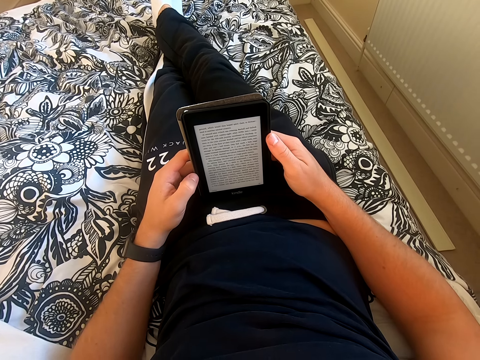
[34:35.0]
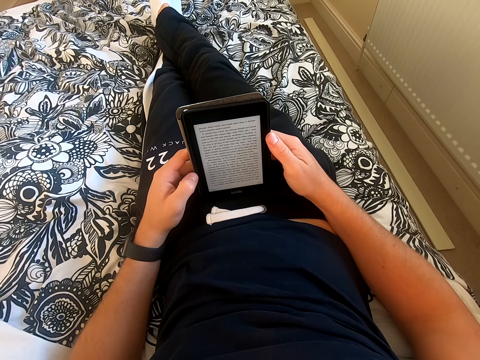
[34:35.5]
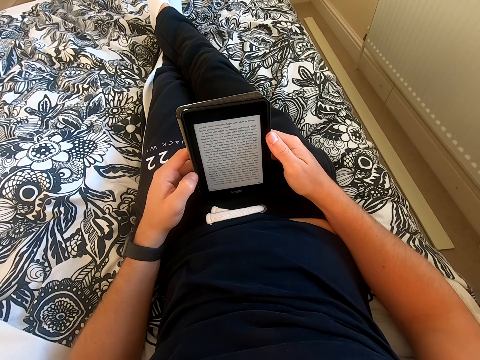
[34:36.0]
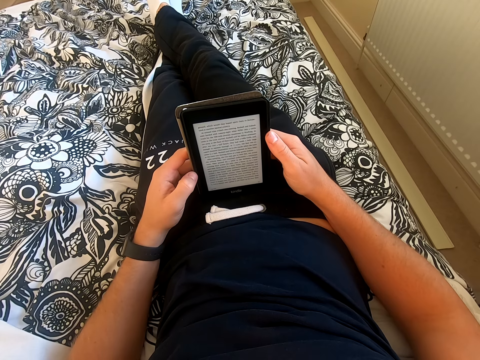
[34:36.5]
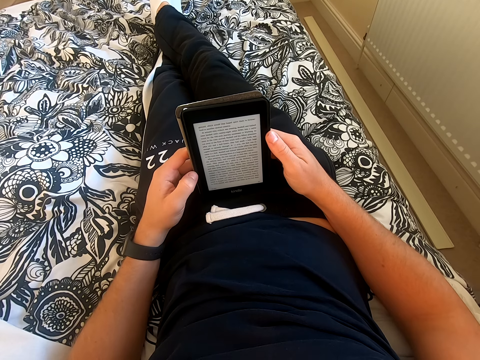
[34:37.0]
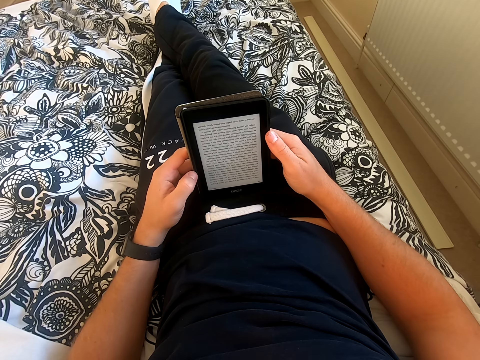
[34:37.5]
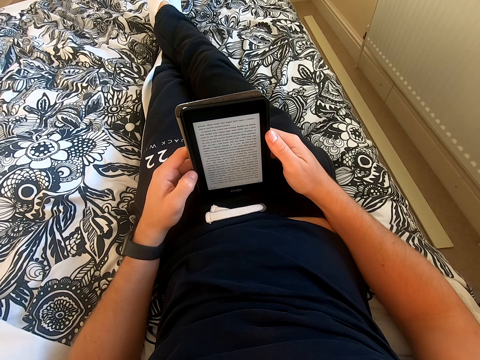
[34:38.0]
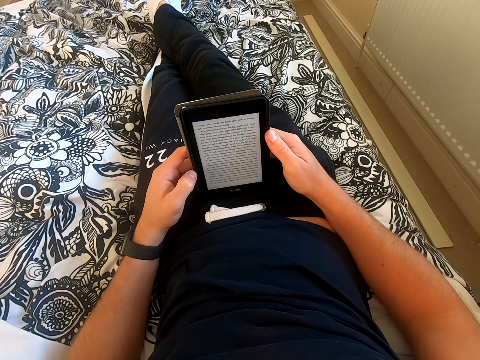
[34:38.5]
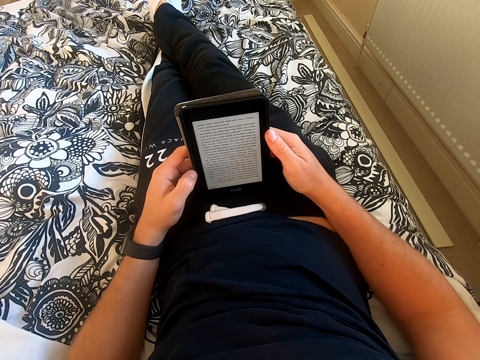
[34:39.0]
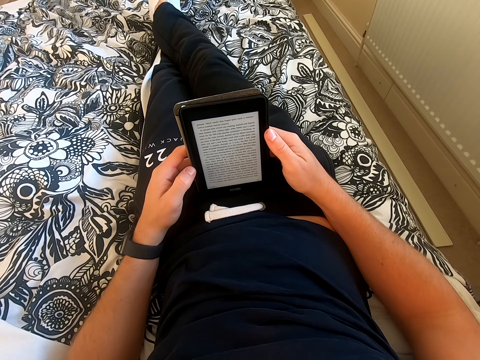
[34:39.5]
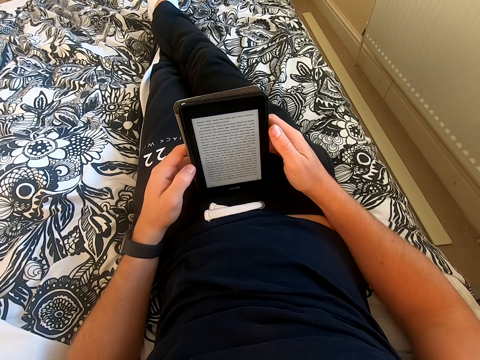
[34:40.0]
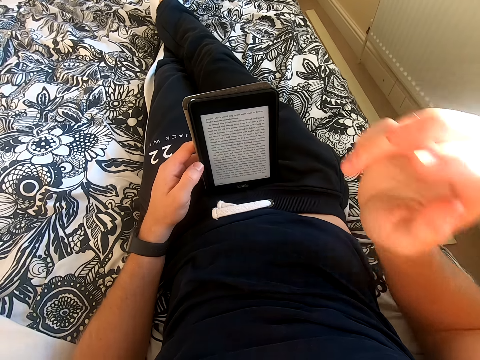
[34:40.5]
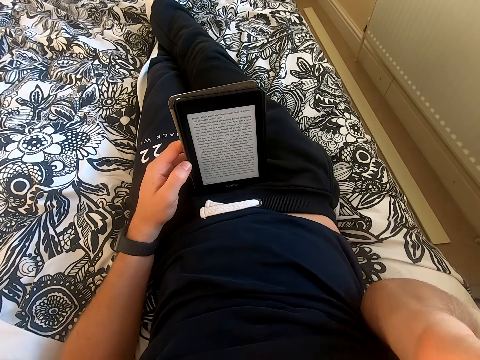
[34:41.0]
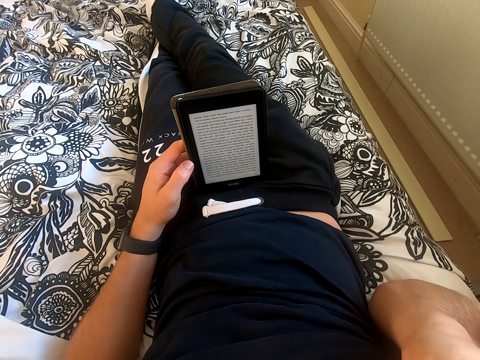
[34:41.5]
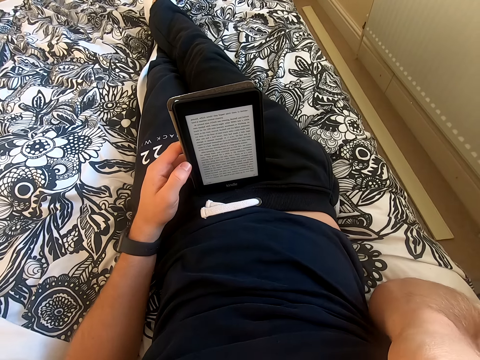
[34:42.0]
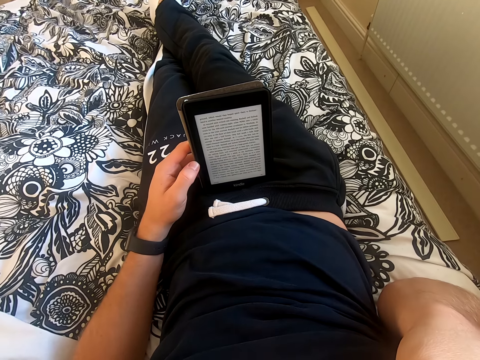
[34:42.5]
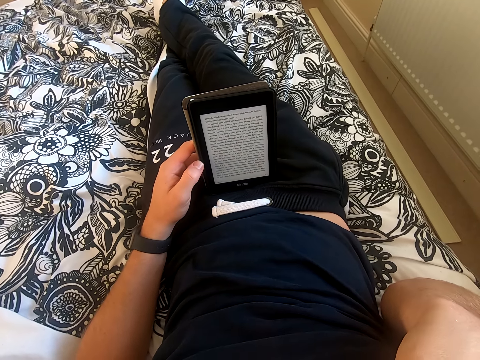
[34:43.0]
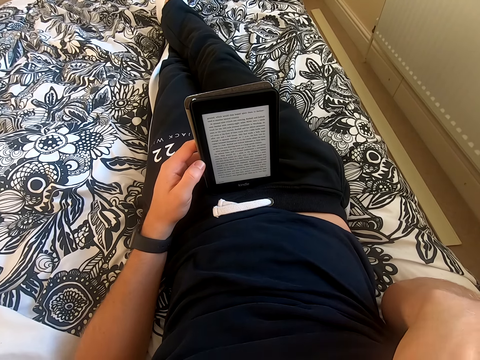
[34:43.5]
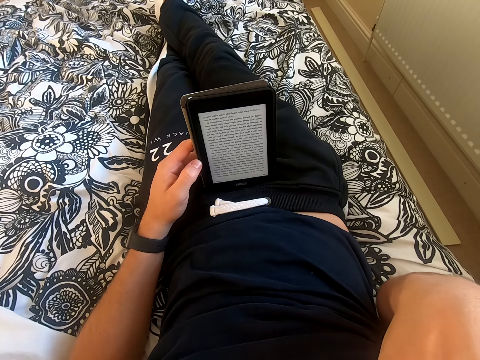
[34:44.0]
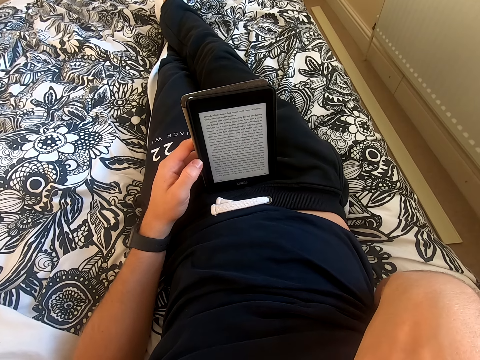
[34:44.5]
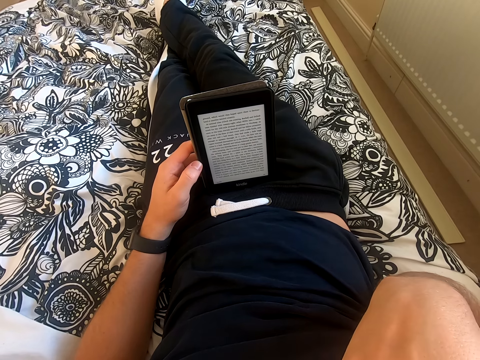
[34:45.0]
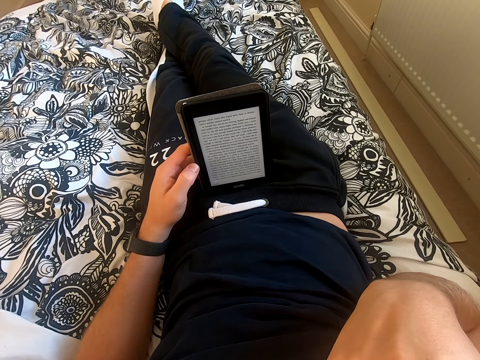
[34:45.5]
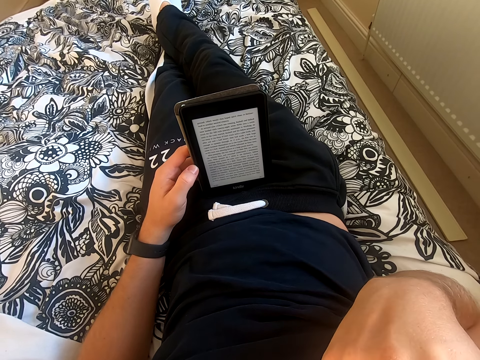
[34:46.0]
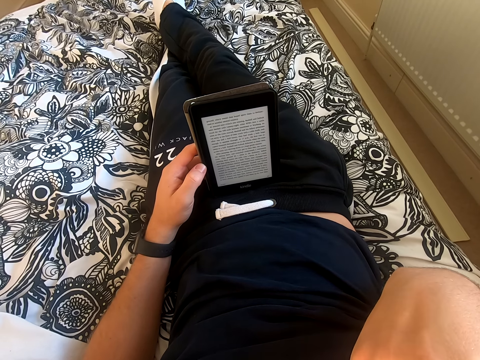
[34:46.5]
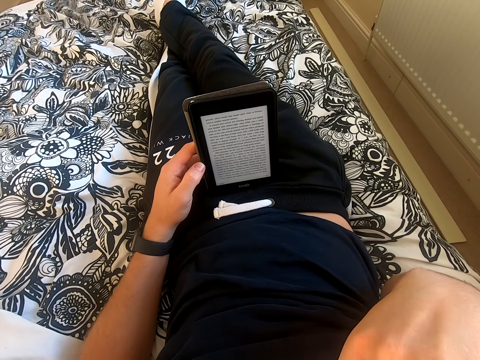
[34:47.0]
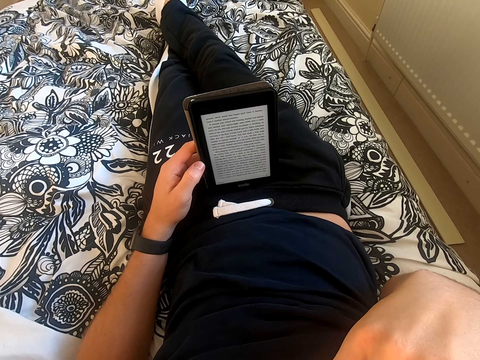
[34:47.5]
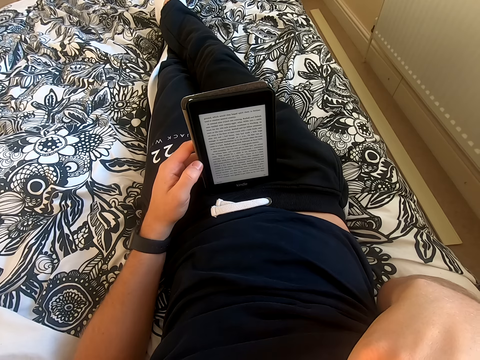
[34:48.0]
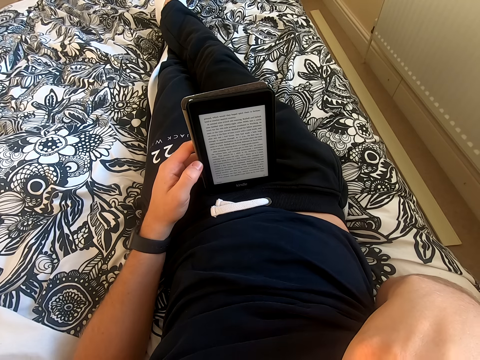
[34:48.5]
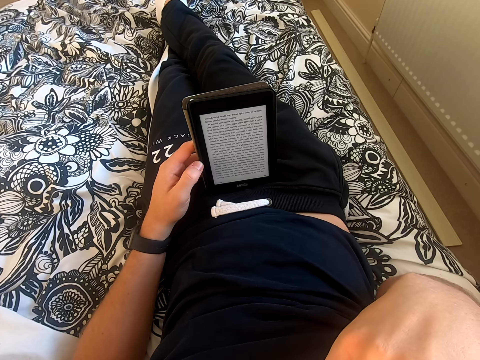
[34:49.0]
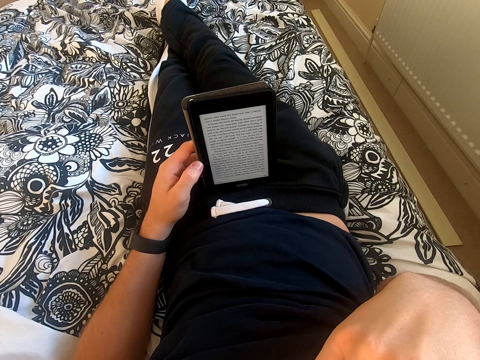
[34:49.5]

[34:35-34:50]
The camera wearer lifts his right hand from the tablet. He touches something. He reads on the tablet.

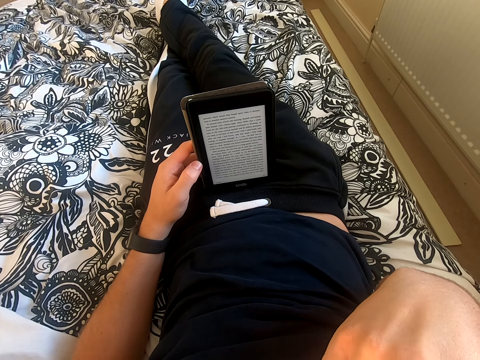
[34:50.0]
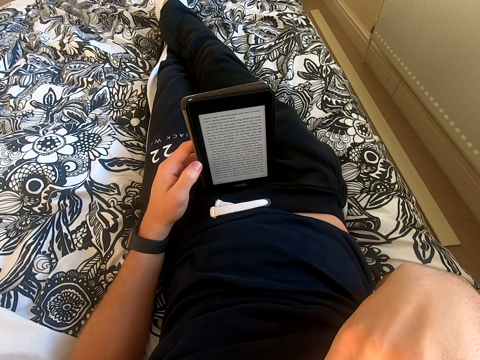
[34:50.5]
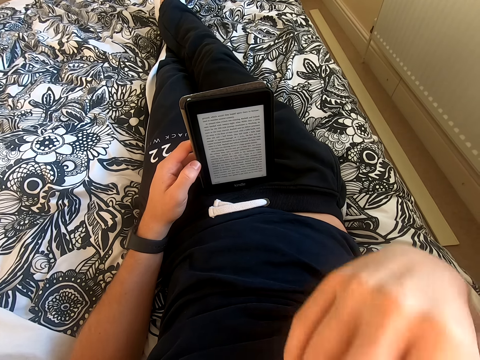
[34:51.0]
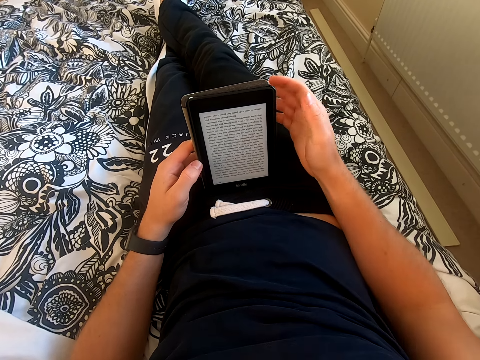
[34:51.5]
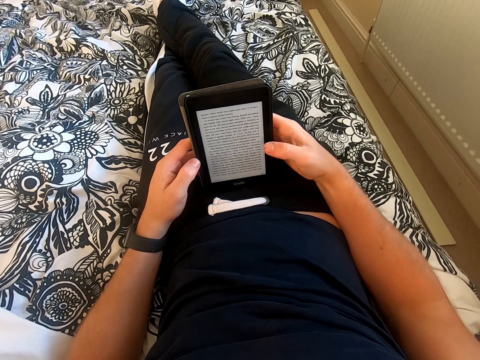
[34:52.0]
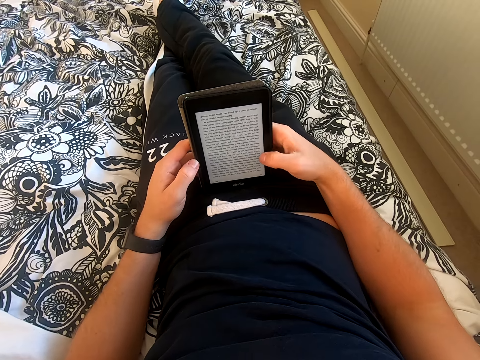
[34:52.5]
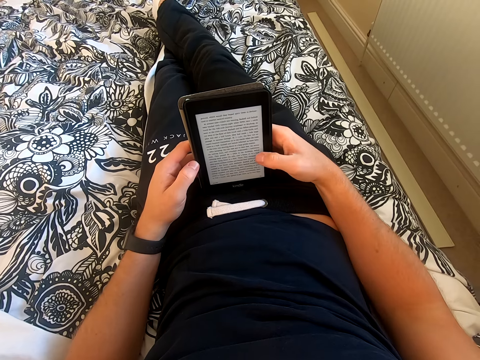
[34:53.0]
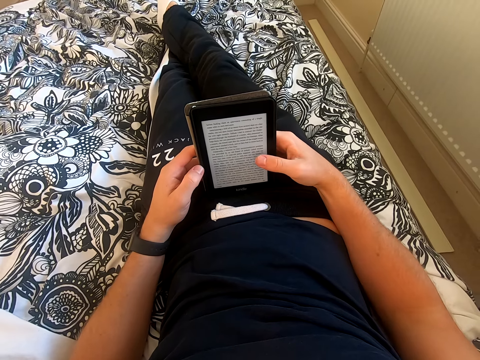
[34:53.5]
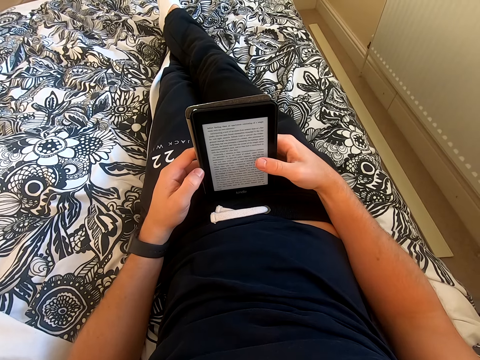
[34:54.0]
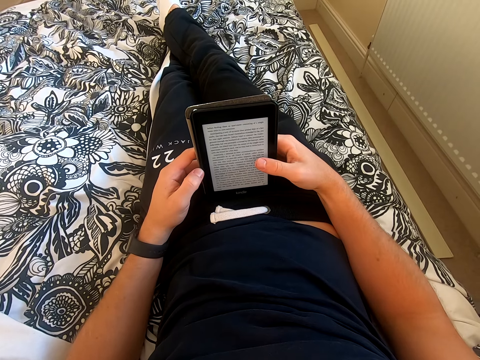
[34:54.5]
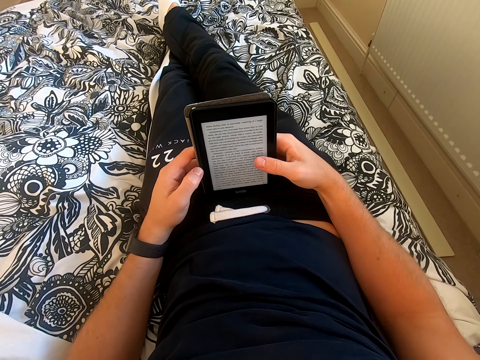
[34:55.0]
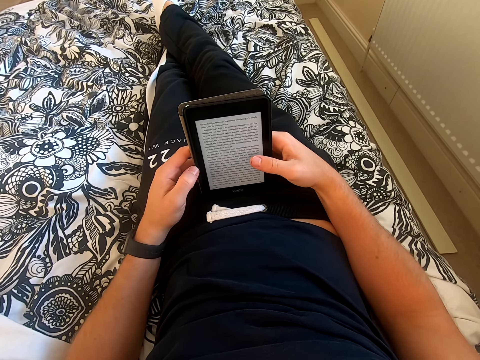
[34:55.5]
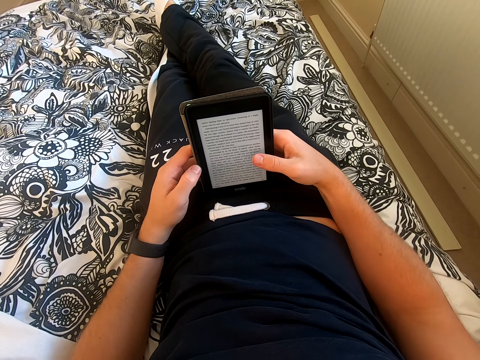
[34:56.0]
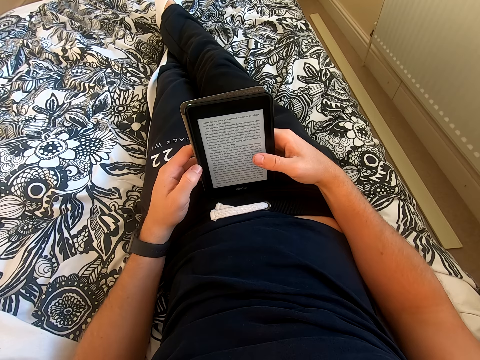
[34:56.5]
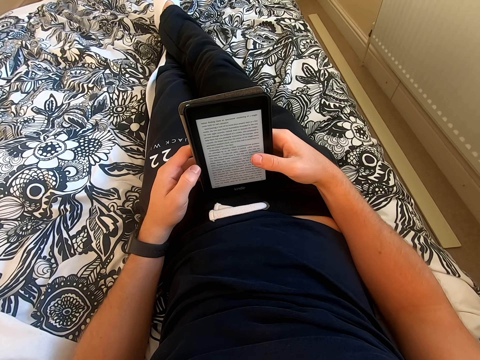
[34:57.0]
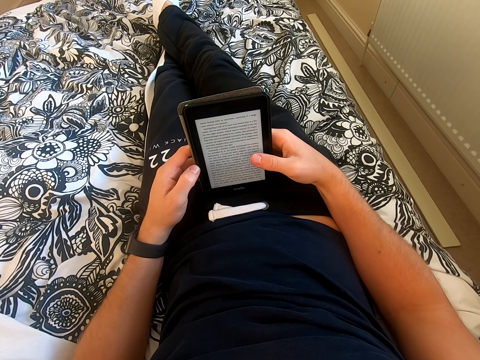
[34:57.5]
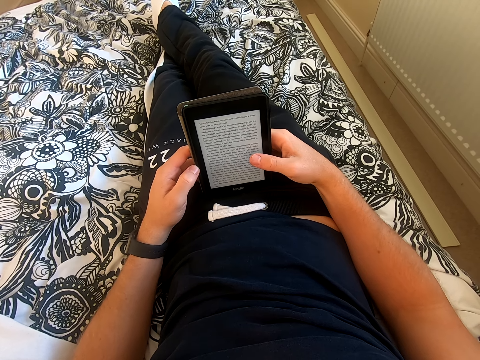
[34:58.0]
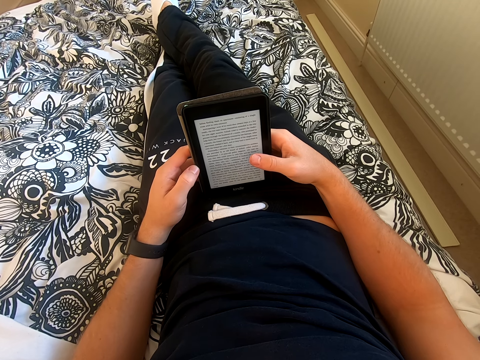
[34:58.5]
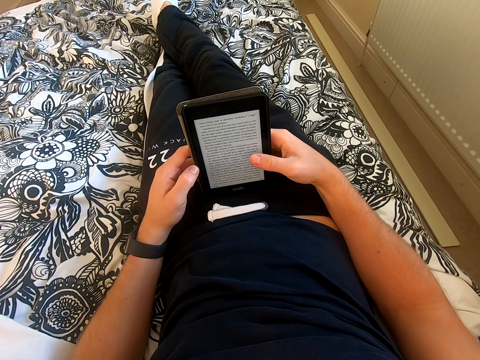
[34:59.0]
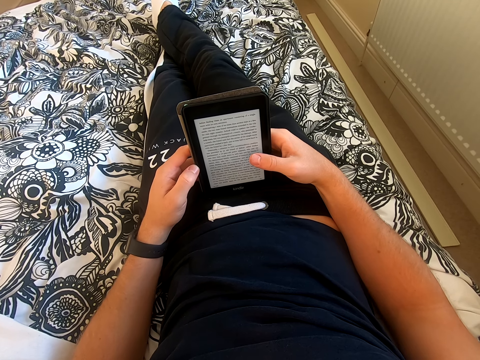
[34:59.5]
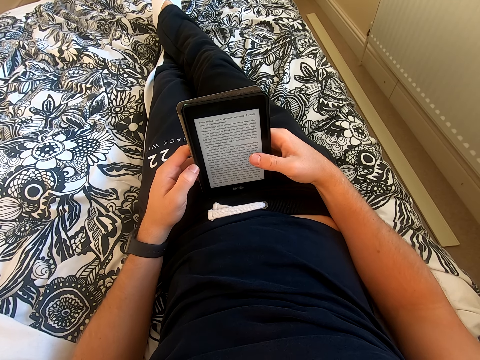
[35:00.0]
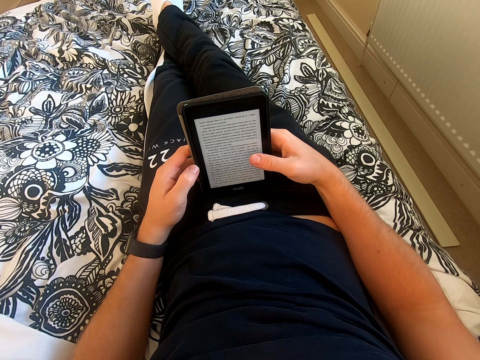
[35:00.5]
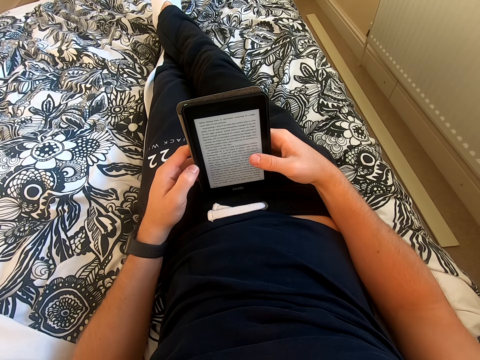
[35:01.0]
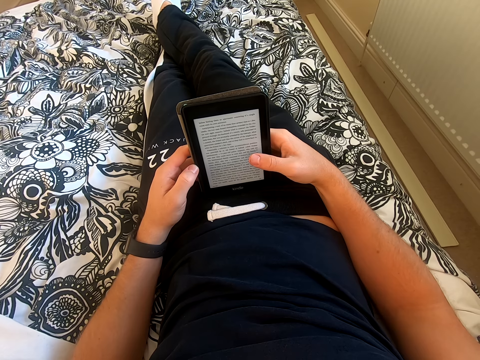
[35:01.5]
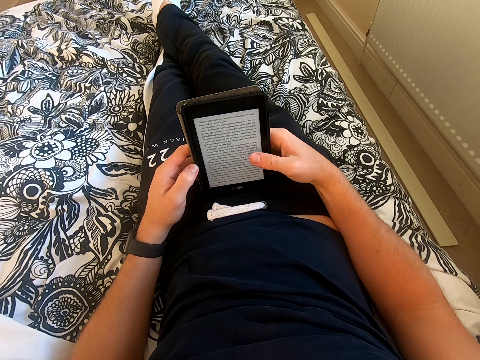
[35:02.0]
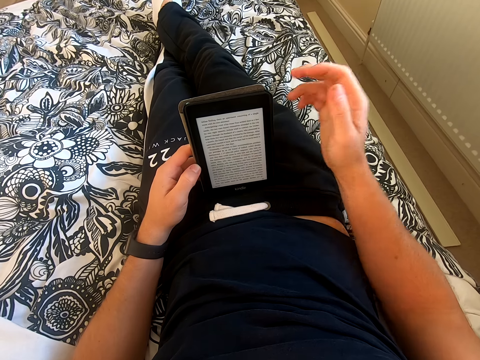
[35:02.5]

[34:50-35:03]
The camera wearer holds the tablet with his right hand and scrolls through the tablet. He touches his tablet. He reads a book on the tablet.
